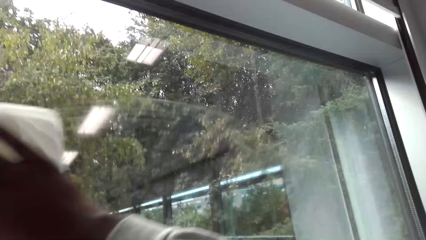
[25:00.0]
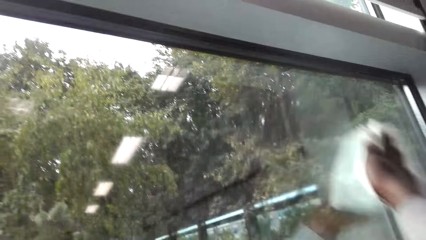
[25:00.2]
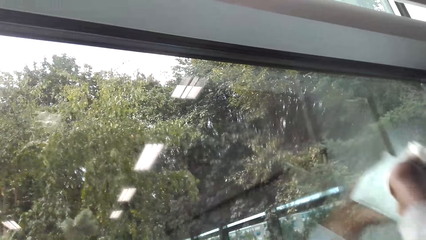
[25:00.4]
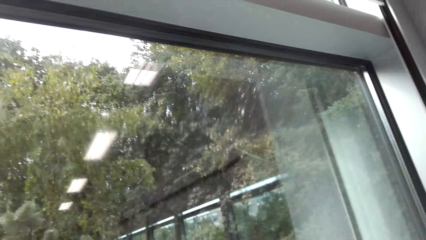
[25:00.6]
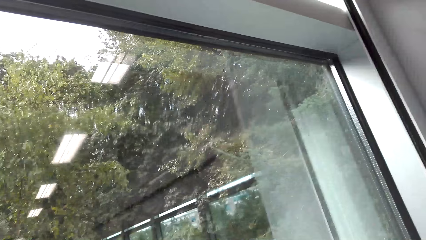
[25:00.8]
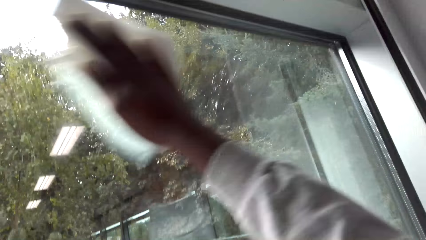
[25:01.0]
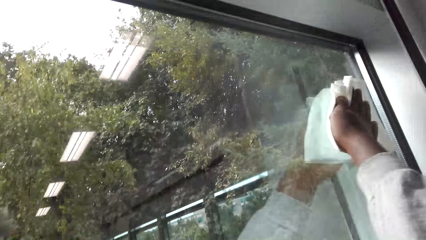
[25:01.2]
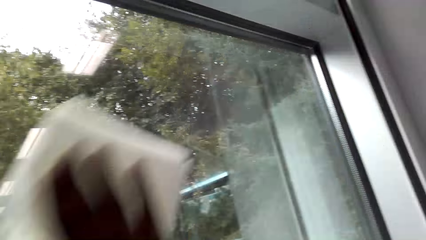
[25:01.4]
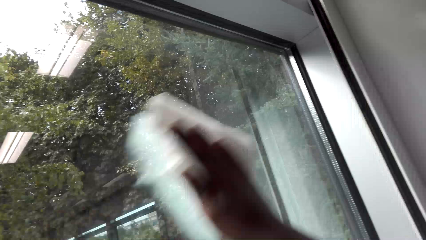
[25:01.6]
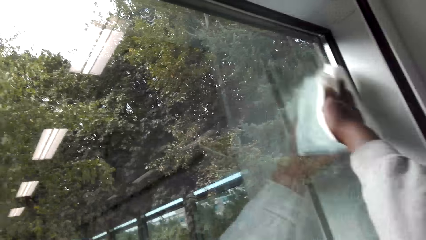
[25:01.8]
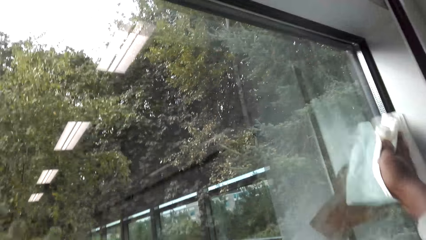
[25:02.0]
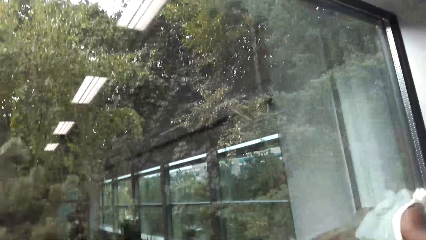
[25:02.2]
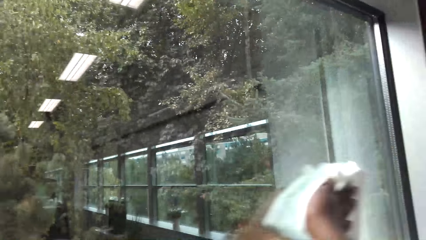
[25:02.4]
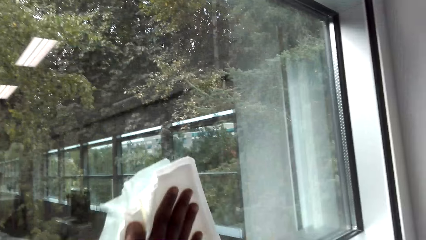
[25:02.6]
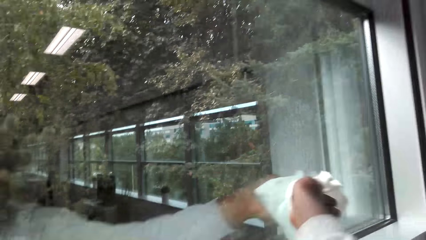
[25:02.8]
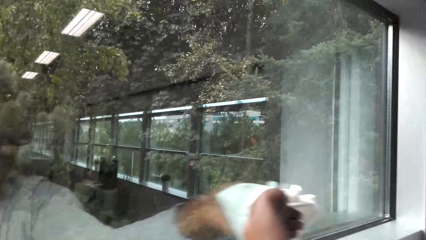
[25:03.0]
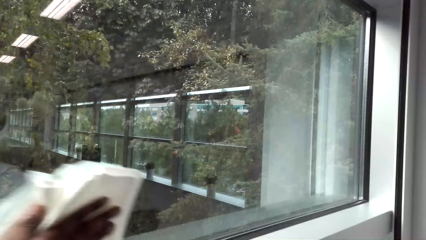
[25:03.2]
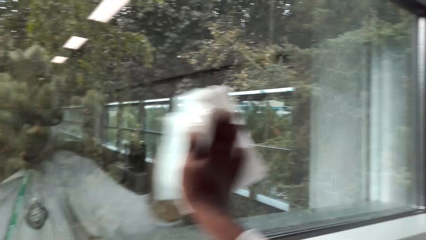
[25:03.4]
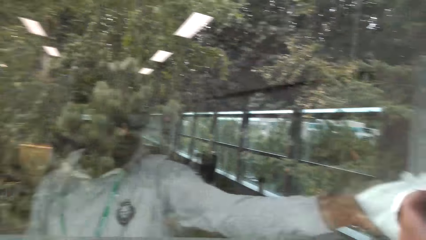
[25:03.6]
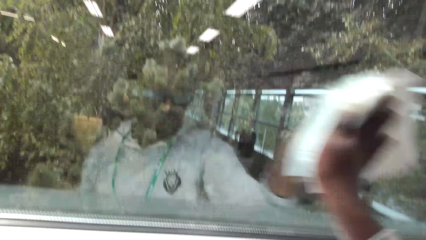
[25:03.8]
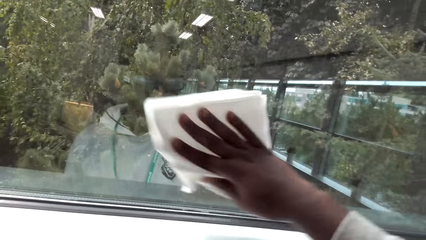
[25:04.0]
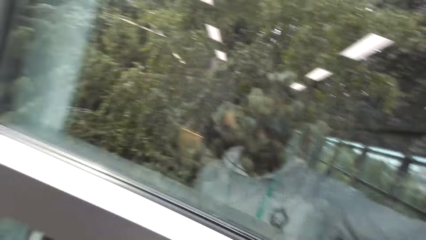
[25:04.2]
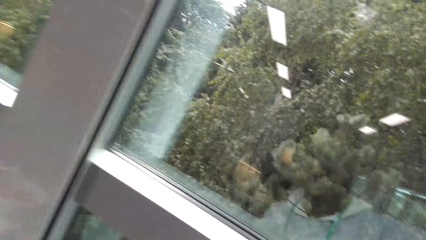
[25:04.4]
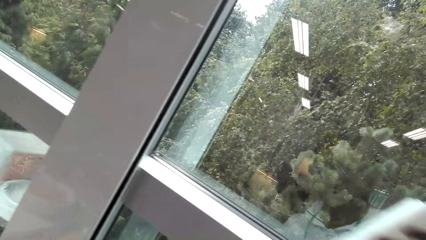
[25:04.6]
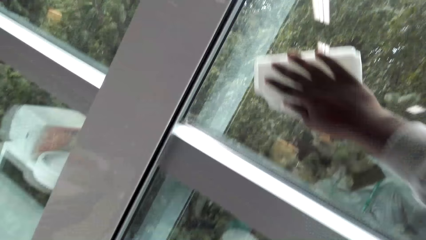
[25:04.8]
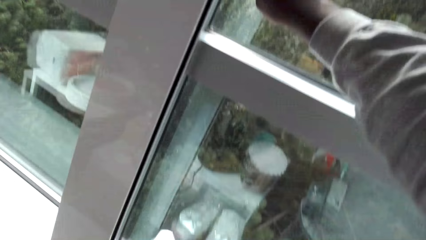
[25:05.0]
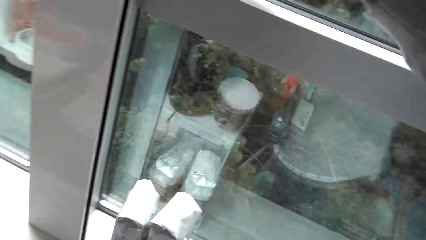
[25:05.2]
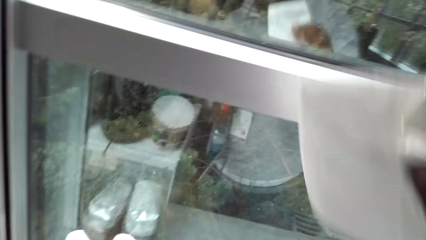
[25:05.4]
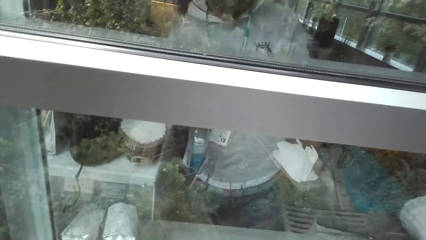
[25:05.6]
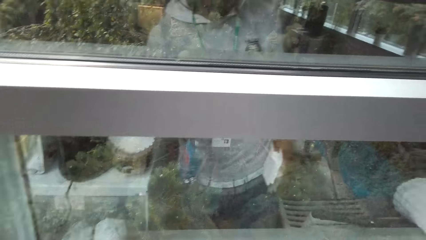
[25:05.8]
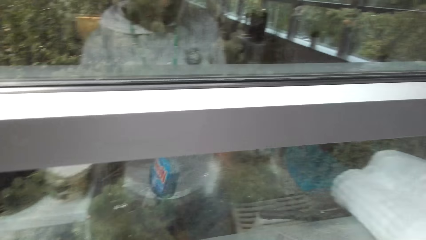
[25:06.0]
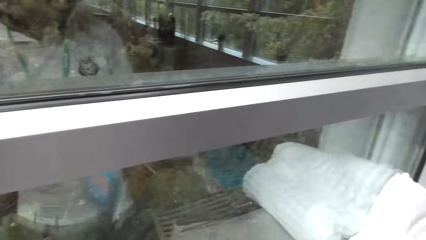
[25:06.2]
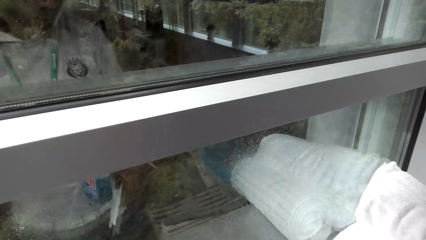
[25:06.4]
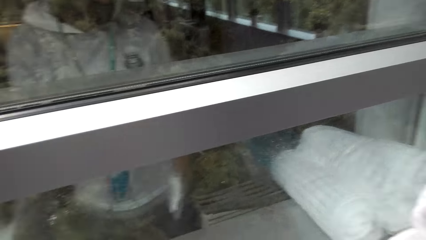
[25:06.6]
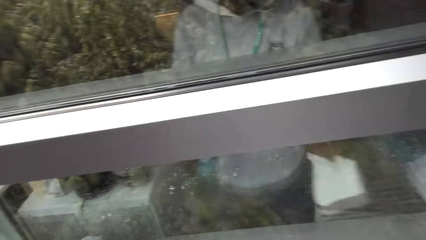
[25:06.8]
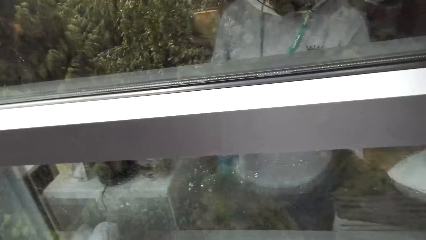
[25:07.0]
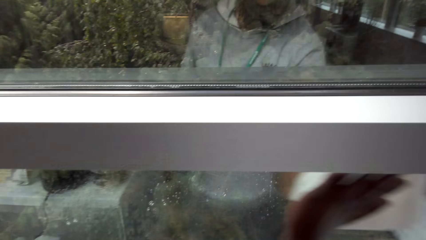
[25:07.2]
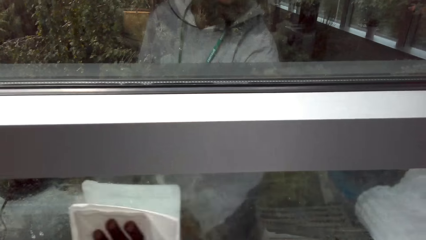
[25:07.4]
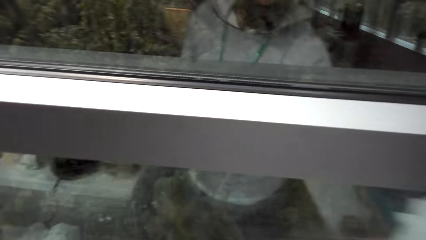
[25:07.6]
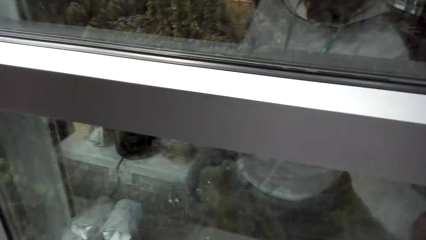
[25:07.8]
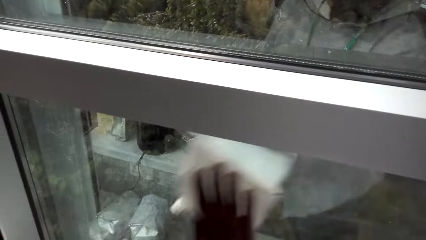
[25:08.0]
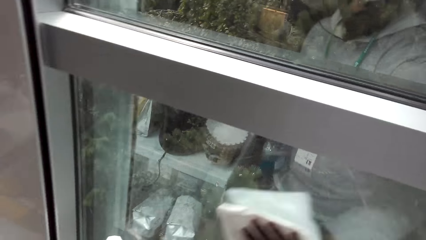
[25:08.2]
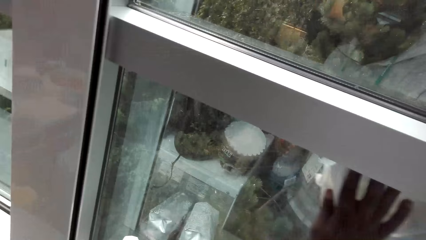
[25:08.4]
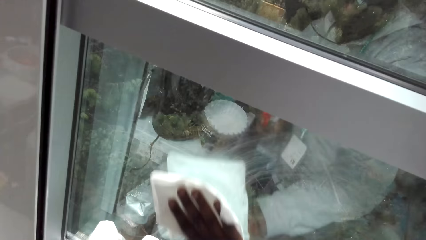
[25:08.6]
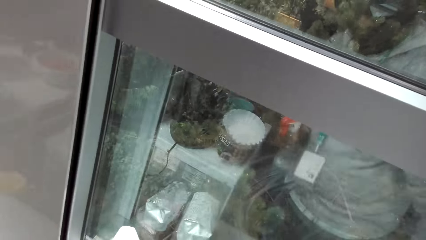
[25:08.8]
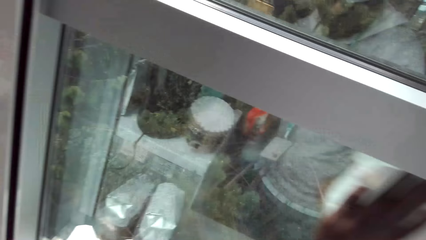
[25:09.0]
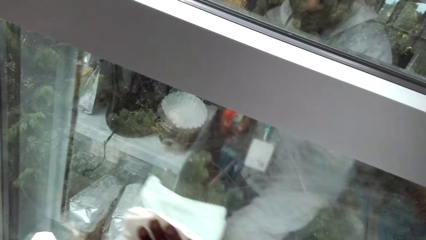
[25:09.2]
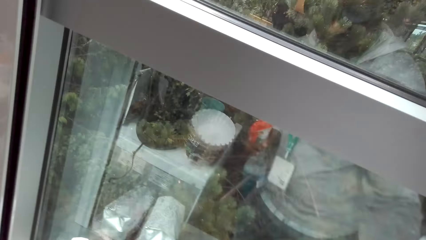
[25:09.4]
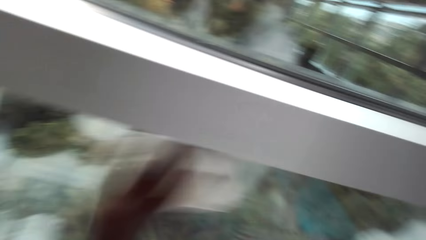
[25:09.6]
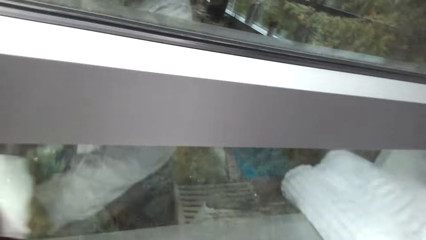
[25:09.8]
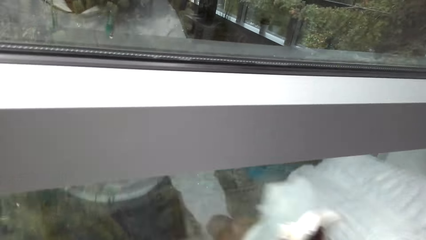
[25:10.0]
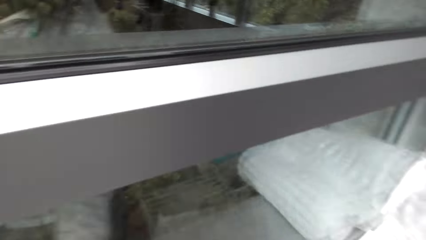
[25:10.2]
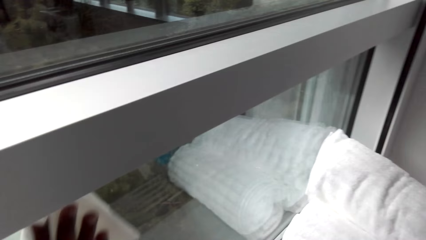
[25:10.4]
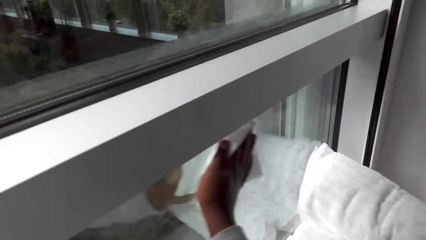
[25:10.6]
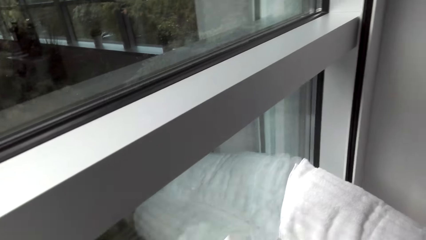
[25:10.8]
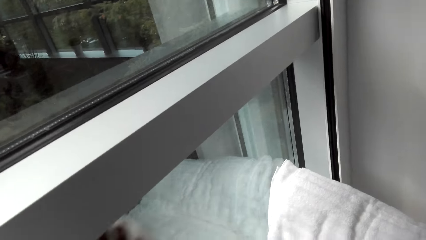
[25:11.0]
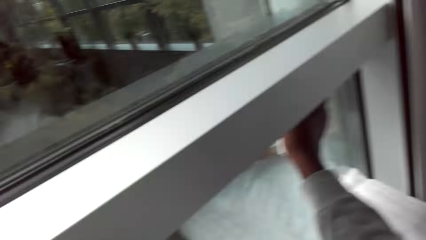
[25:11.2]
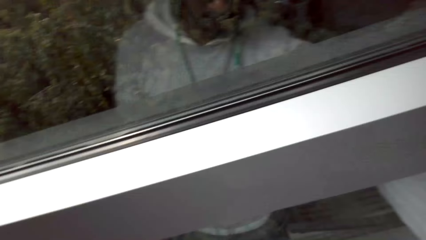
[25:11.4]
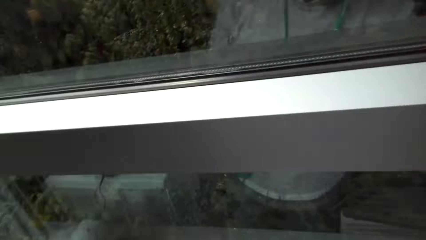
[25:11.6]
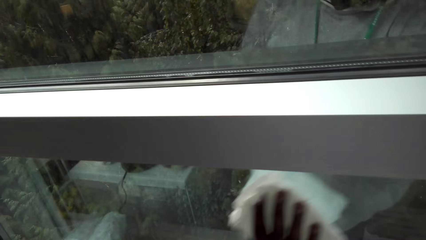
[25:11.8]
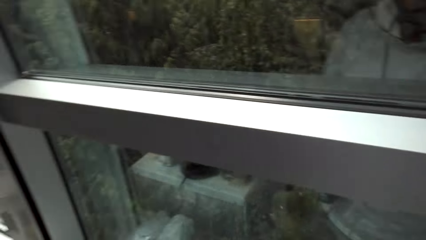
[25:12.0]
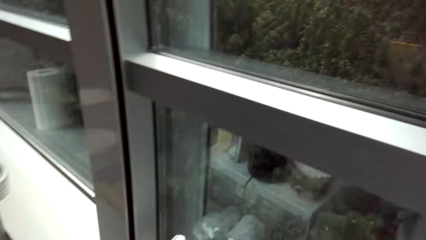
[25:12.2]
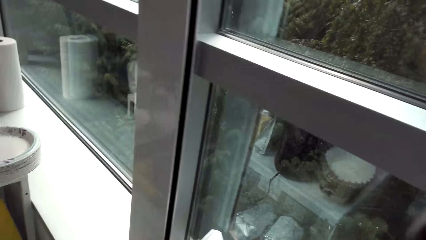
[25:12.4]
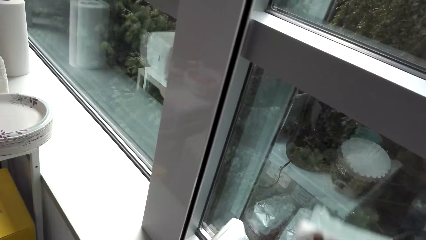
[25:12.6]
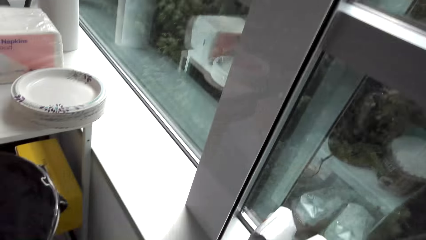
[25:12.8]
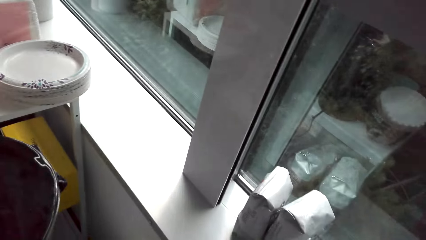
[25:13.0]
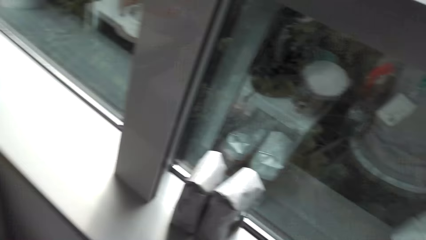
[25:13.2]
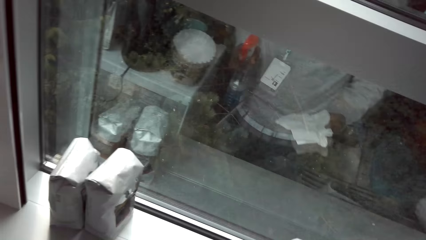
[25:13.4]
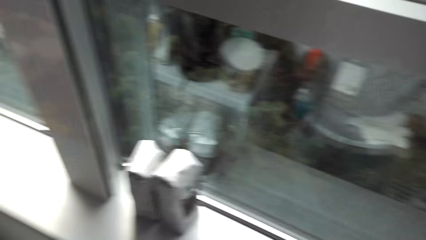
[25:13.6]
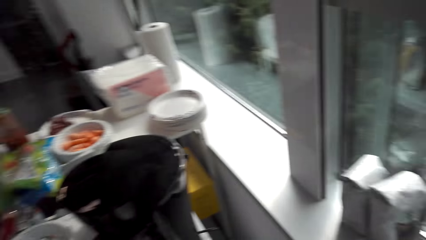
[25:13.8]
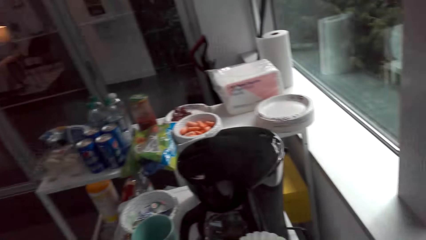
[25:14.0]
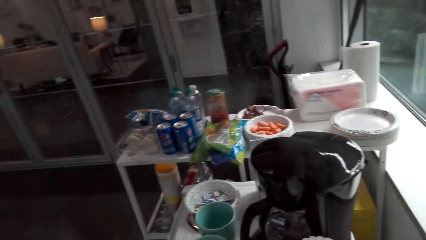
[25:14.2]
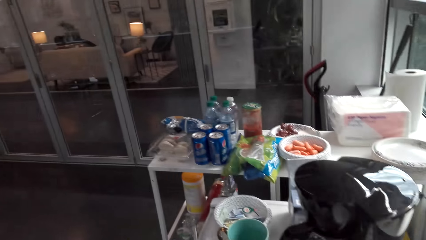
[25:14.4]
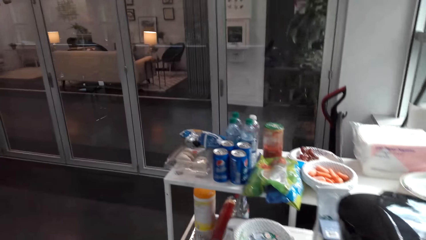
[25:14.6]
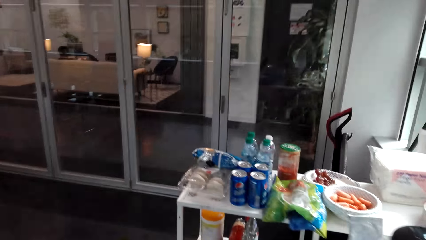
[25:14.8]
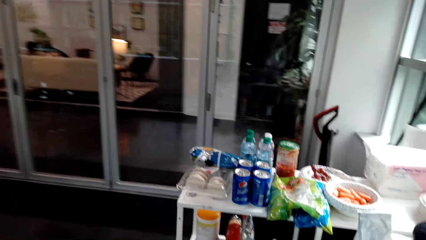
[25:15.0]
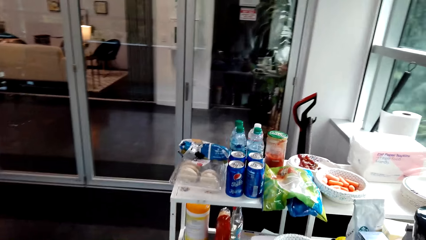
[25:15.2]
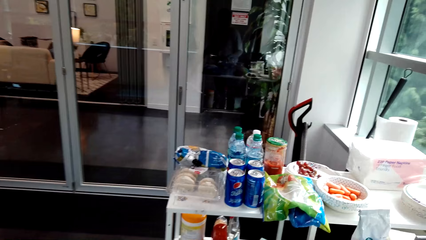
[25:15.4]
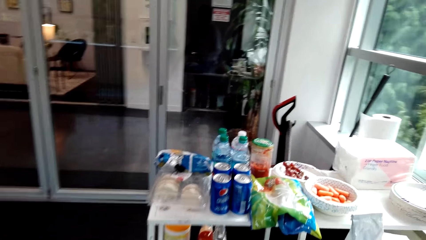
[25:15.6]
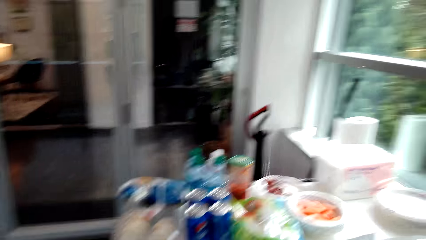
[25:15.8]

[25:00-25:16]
The camera wearer walks around the room.
